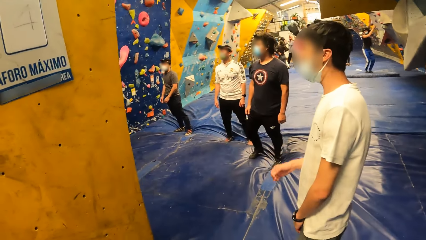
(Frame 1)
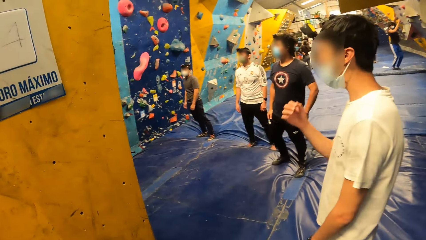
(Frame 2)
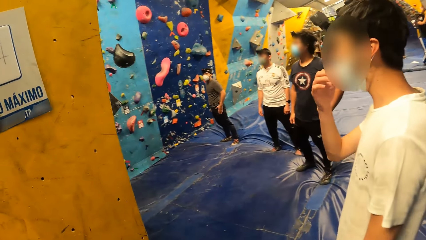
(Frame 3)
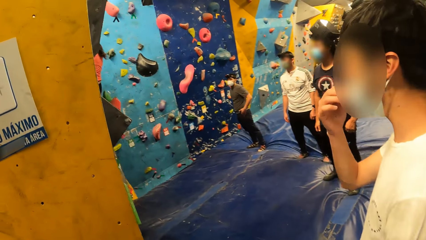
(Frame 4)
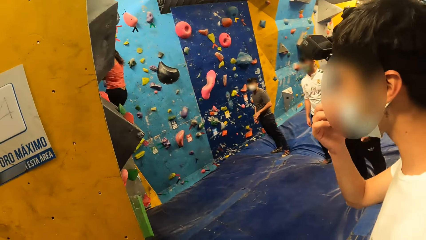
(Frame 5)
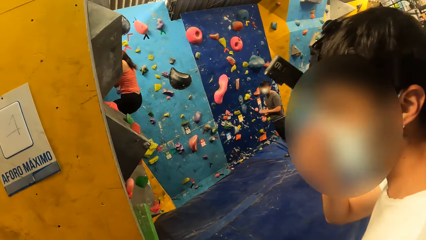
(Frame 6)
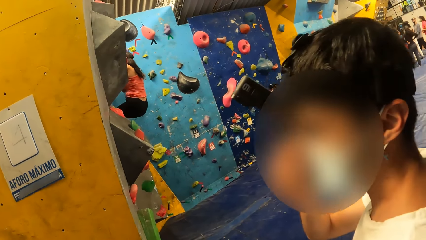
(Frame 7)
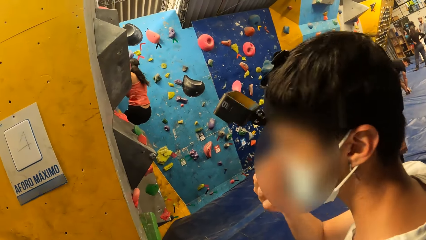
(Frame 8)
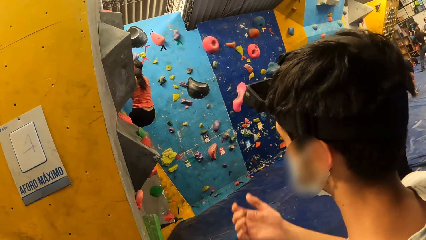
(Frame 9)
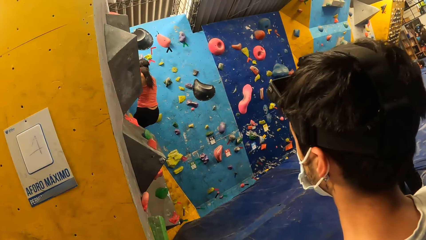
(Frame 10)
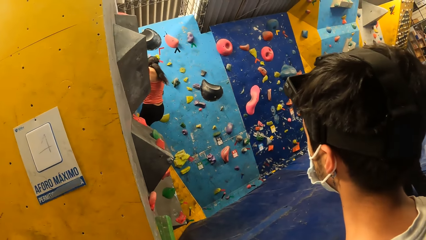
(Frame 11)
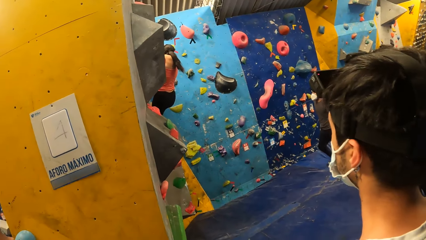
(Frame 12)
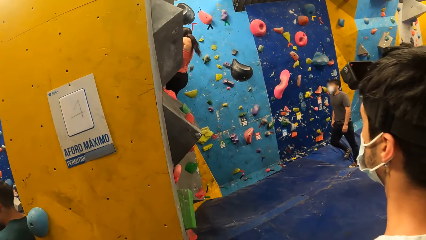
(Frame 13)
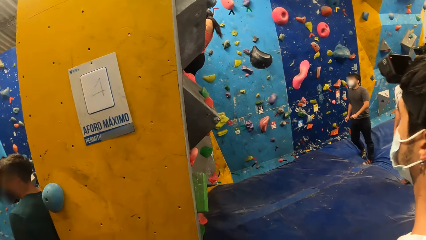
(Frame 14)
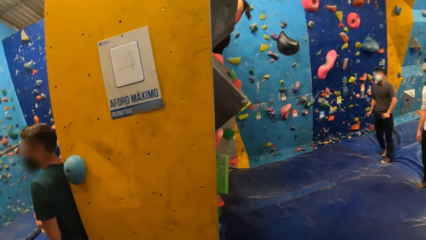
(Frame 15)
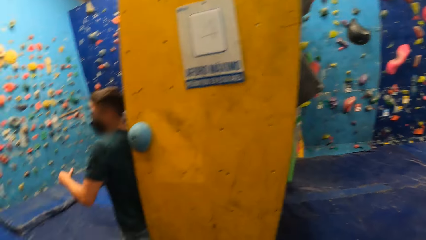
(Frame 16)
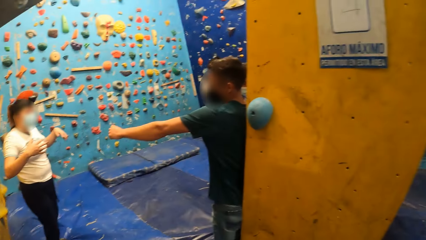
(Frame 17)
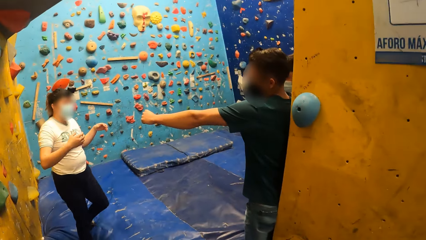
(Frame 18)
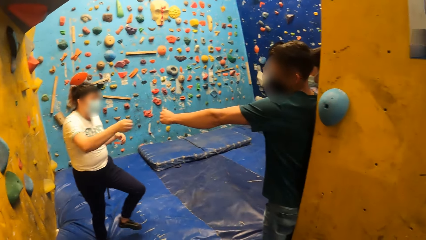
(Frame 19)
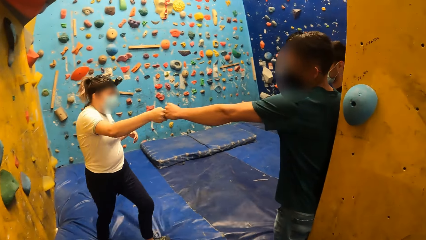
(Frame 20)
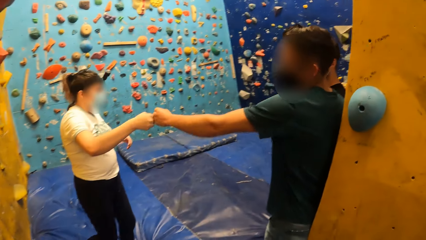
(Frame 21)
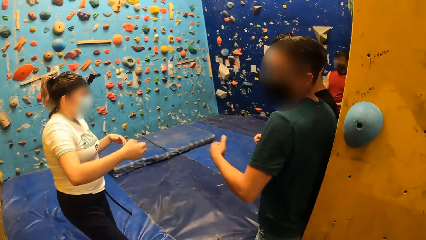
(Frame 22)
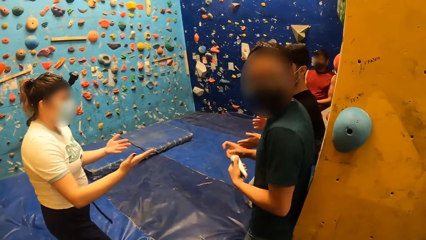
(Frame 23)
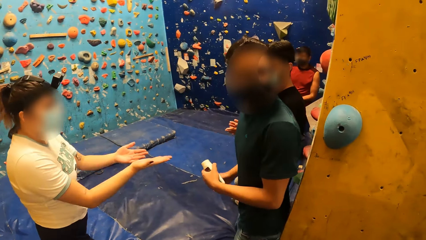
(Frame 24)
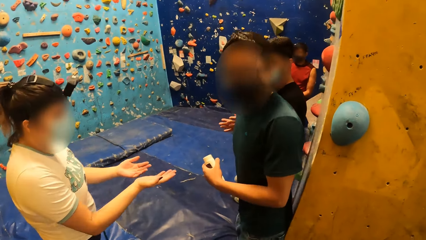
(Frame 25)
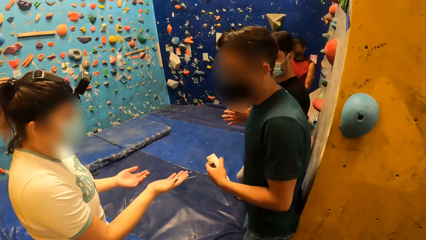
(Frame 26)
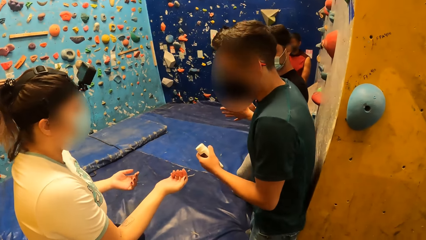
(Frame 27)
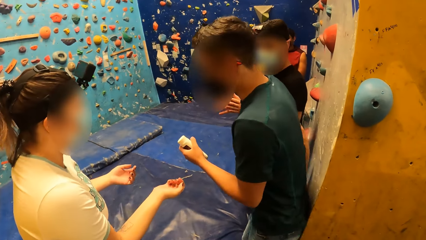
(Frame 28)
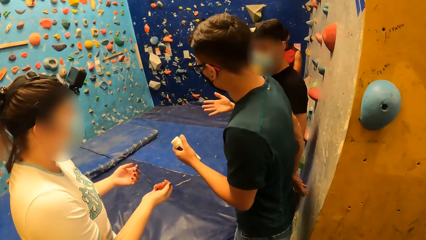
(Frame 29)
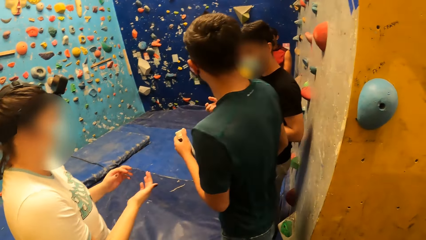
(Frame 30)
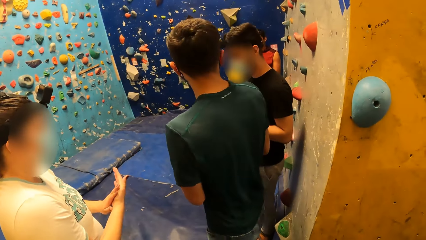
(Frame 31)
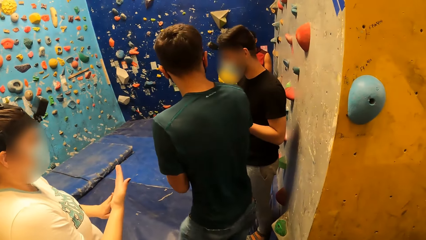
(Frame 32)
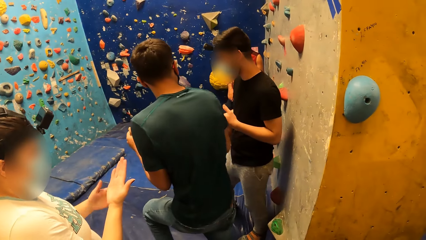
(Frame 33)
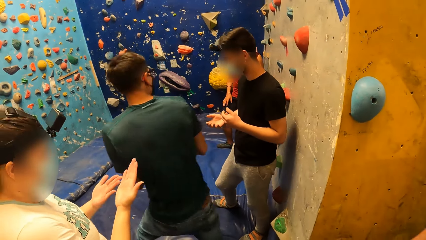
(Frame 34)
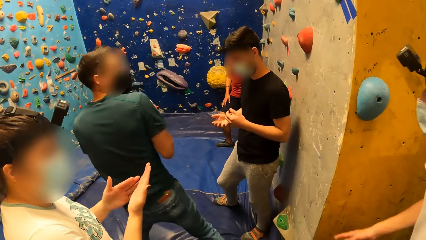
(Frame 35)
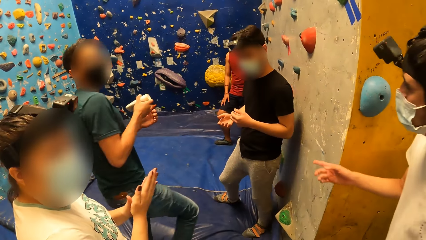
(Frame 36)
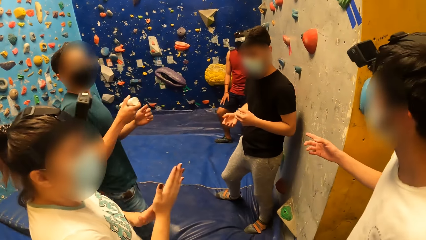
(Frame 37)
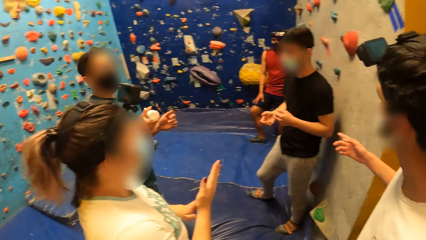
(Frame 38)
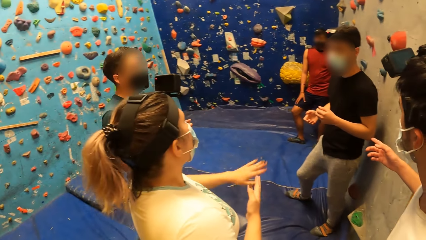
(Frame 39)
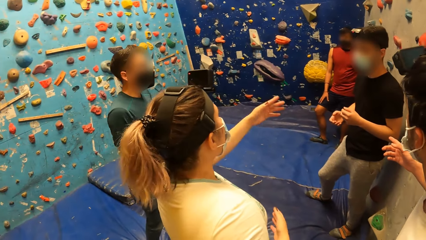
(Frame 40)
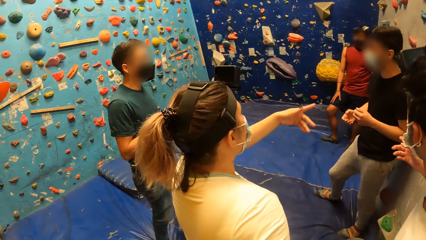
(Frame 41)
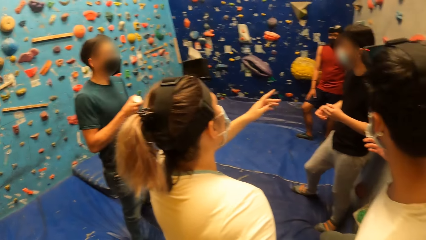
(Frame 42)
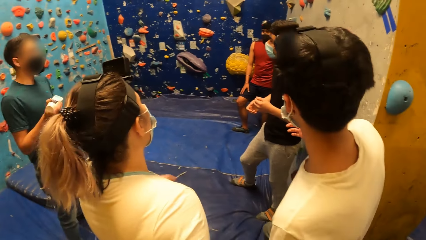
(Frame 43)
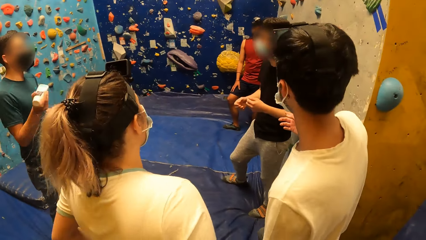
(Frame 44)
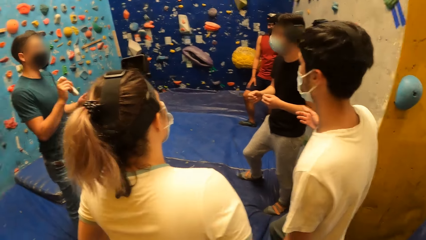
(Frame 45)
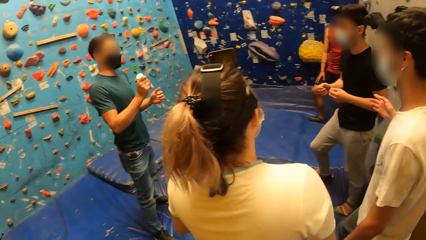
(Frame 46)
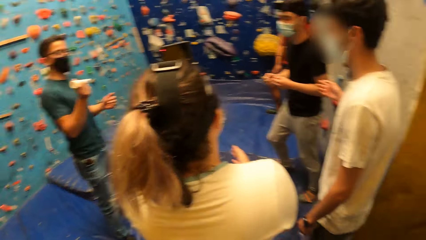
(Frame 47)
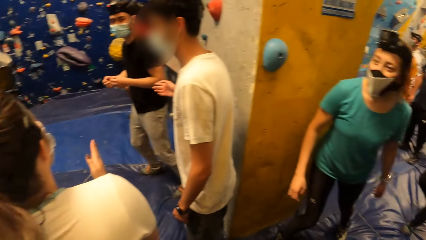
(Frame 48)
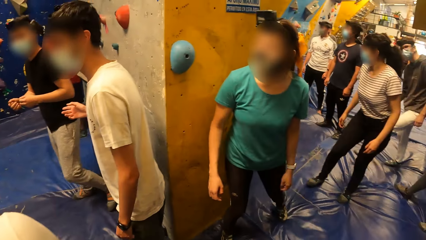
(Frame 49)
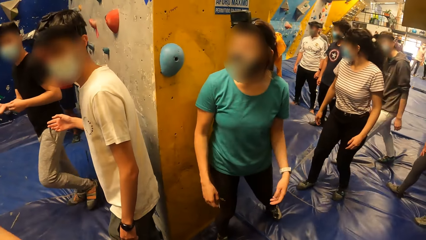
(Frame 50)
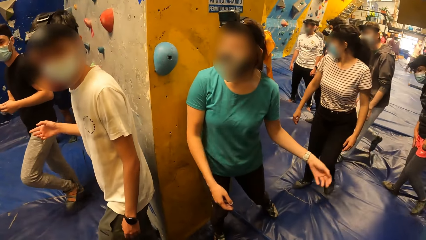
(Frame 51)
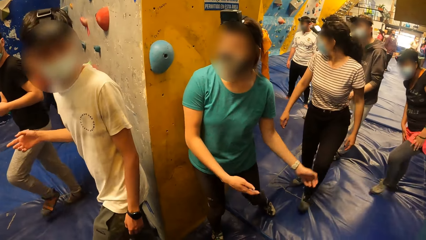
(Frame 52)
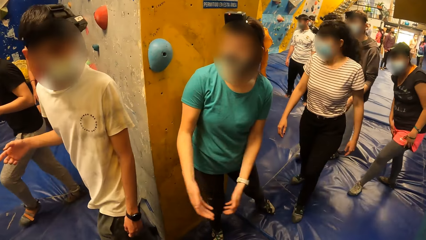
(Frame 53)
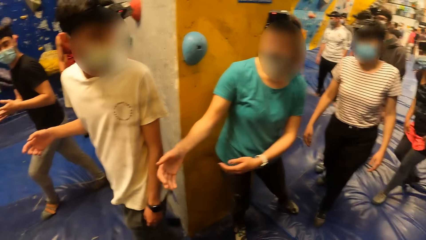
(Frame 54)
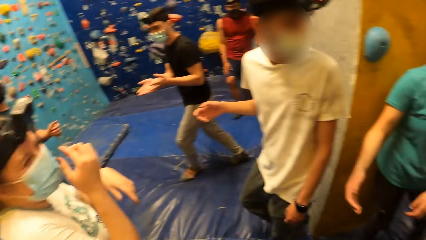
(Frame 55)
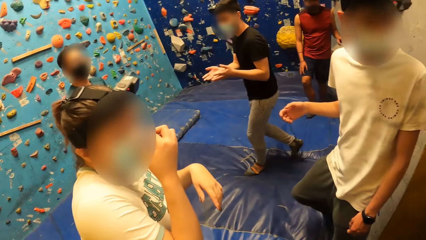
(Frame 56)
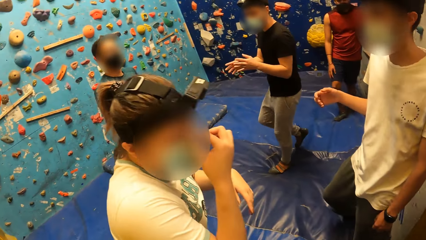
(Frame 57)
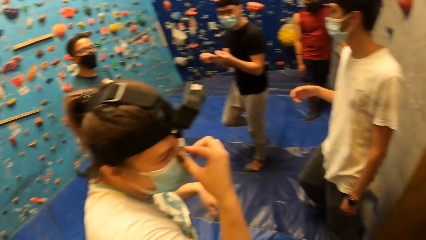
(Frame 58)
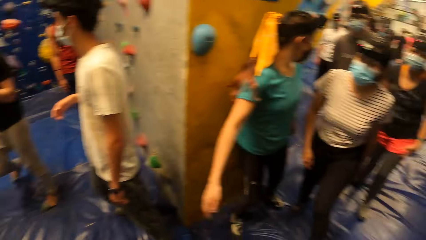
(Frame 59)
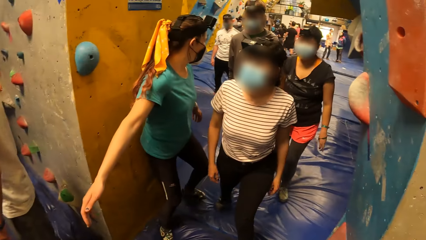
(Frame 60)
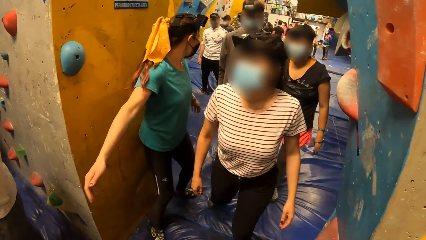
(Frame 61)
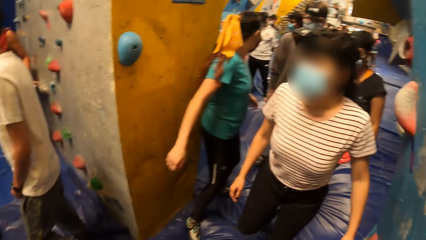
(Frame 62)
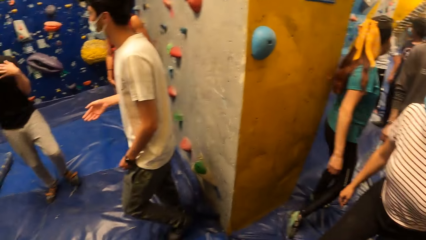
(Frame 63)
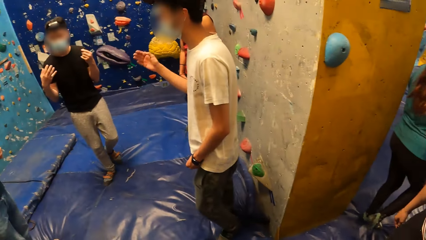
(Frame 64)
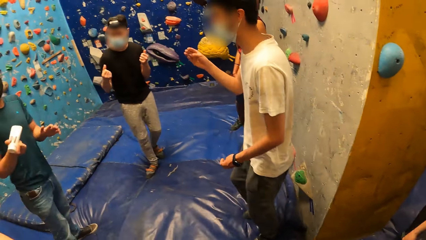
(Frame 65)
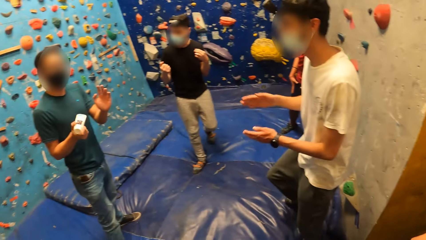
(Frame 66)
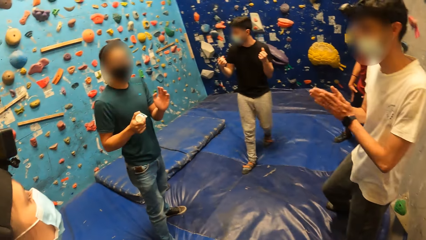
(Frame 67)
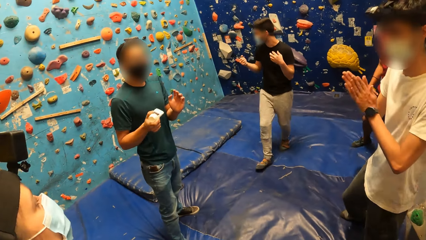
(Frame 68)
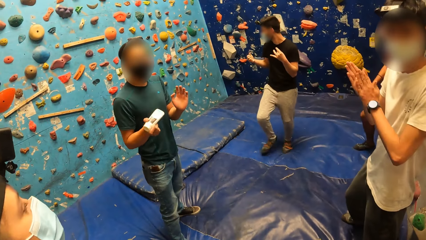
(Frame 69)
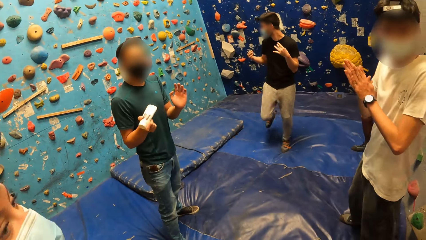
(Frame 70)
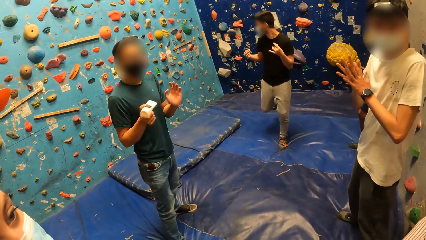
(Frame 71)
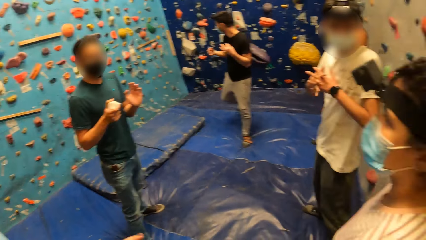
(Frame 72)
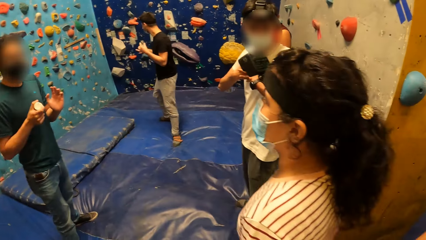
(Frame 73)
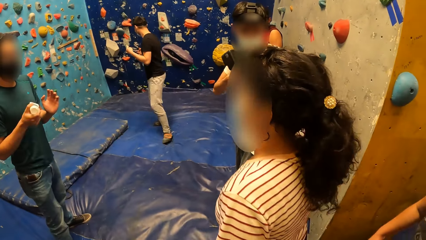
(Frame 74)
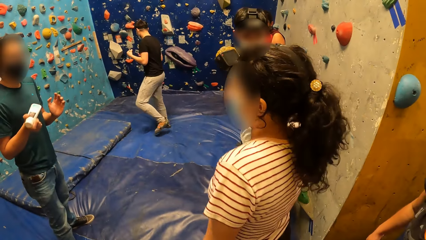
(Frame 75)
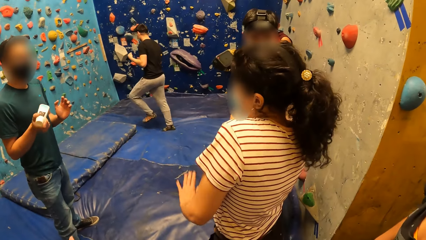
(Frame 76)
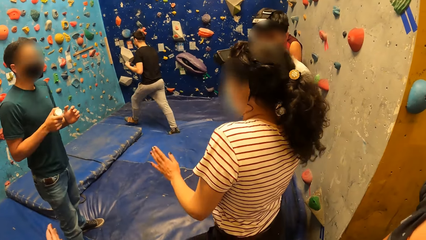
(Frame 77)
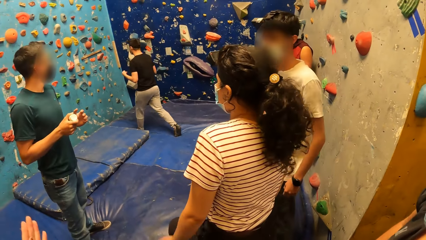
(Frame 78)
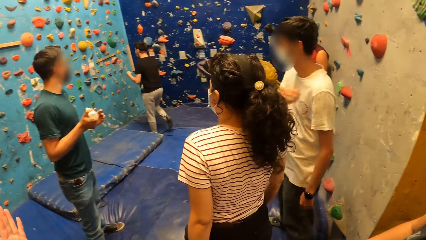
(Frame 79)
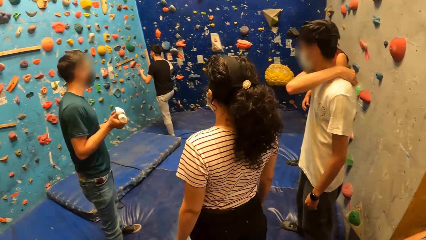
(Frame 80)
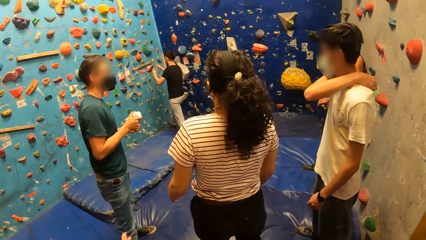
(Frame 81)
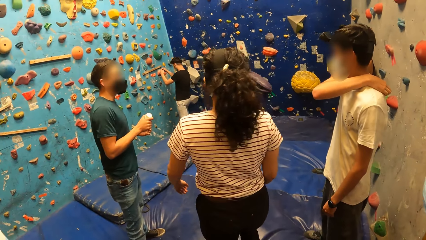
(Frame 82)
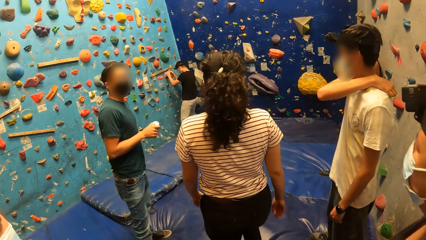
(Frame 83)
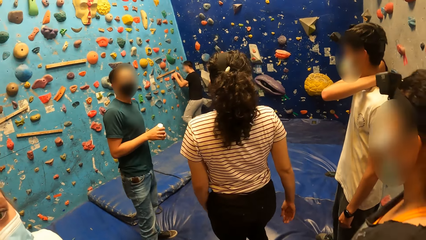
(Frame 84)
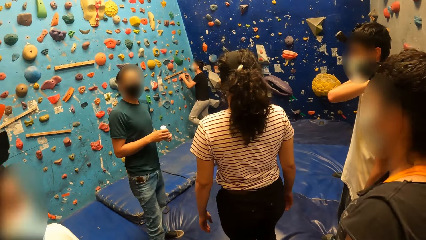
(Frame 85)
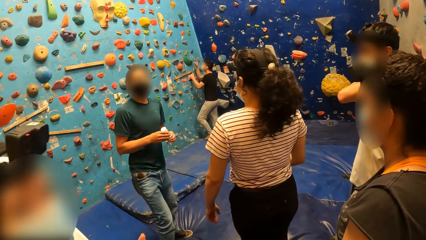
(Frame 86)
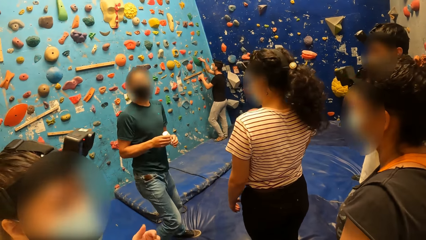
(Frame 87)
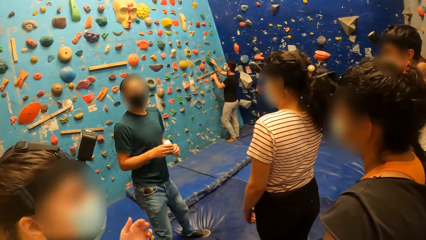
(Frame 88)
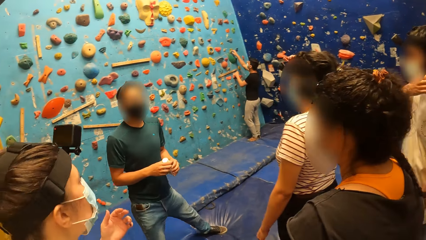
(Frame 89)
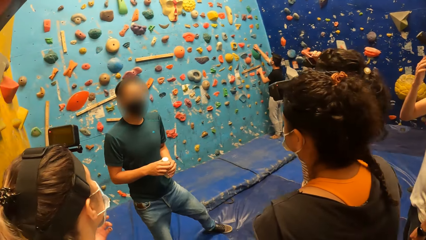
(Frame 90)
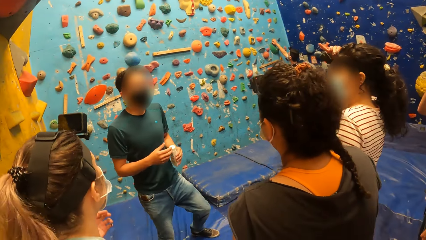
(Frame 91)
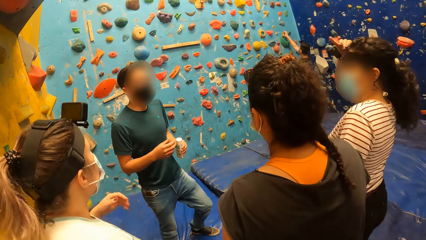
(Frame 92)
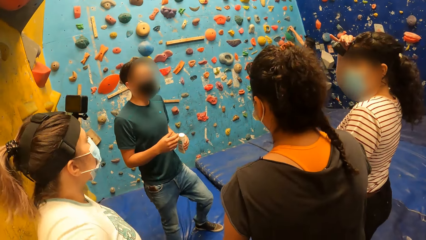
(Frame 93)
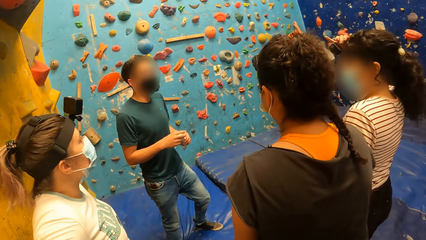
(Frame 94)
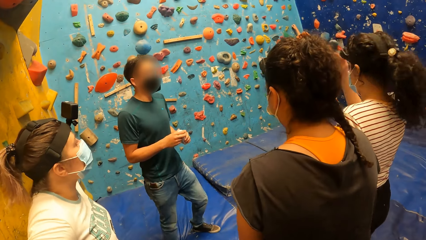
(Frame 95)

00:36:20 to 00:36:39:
The man adjusts his nose mask with his right hand. The instructor converses with a woman. The instructor shakes the container in his right hand. The man converses with the woman and another man. The first man converses with the instructor. The instructor shakes the container in his right hand. The man rubs both hands against one another. The man scratches his back with his right hand. The instructor holds the container with both hands.
